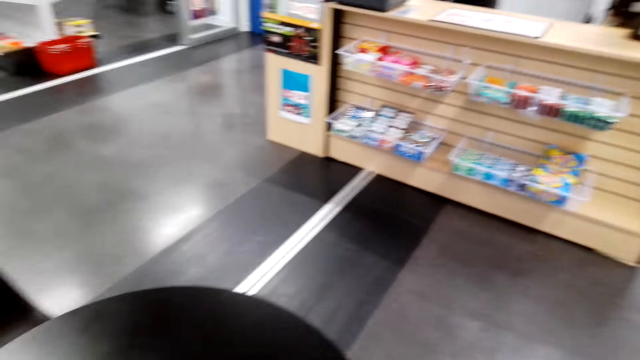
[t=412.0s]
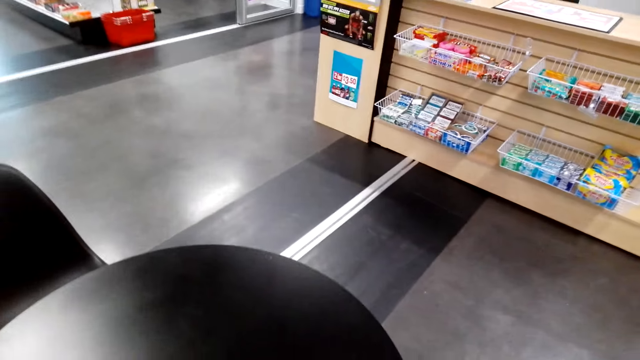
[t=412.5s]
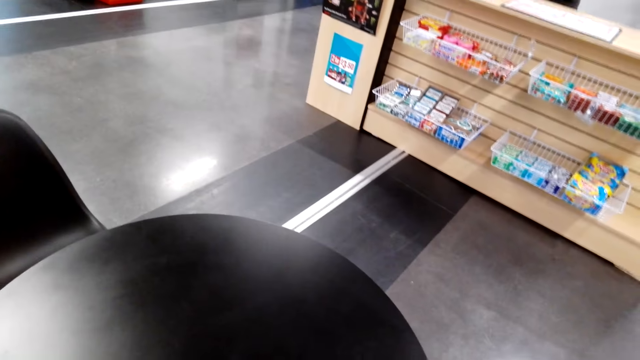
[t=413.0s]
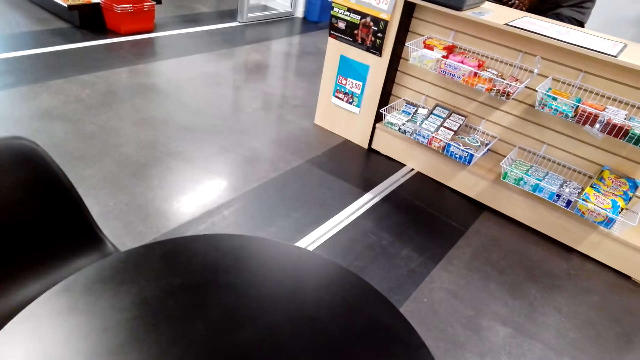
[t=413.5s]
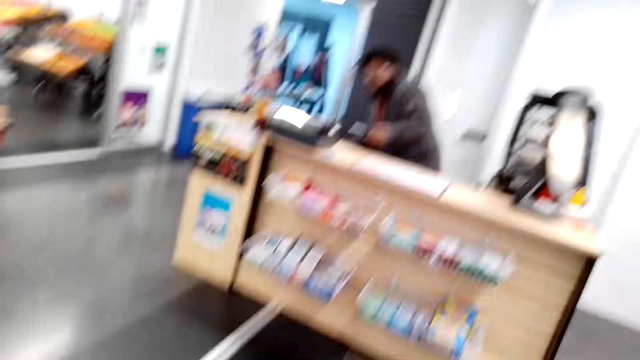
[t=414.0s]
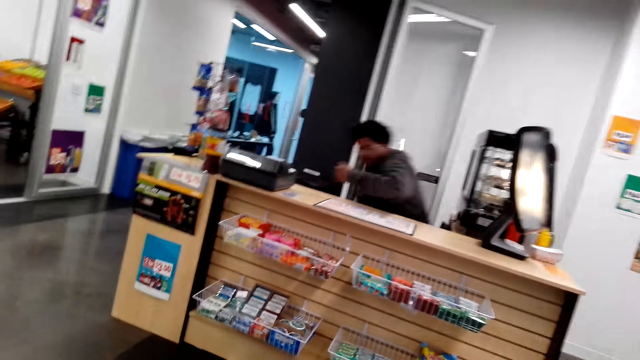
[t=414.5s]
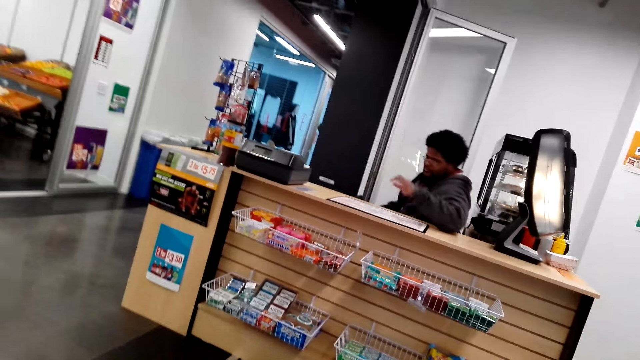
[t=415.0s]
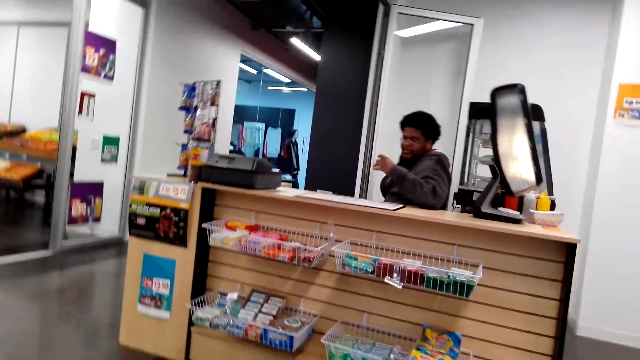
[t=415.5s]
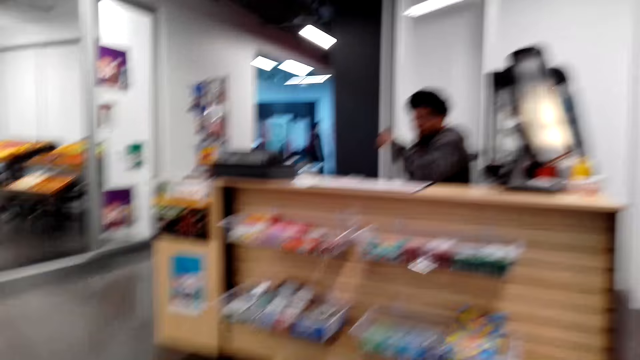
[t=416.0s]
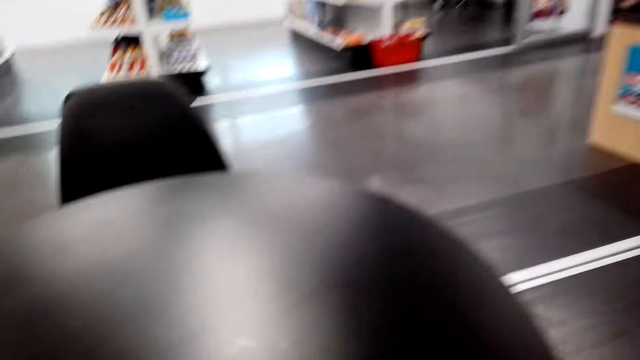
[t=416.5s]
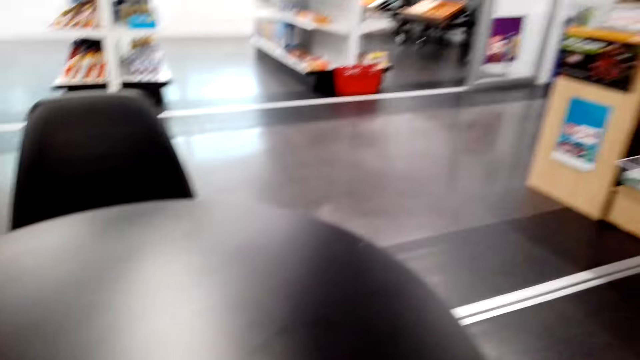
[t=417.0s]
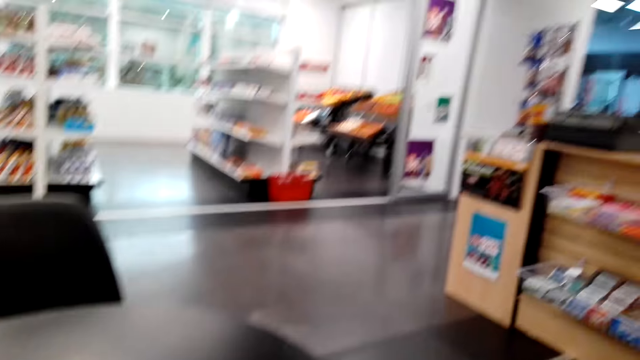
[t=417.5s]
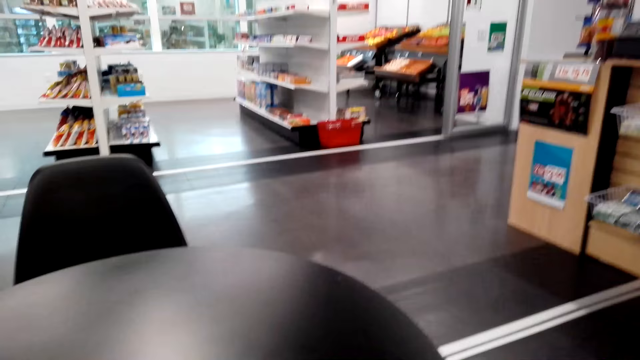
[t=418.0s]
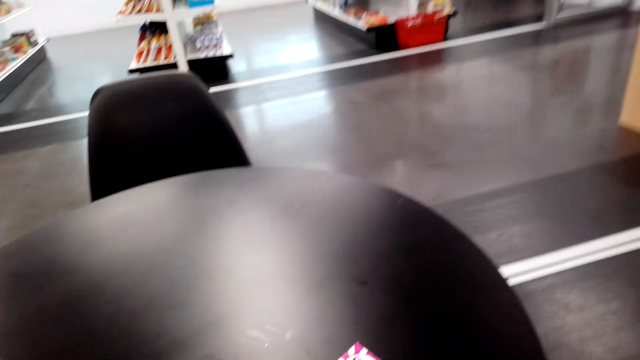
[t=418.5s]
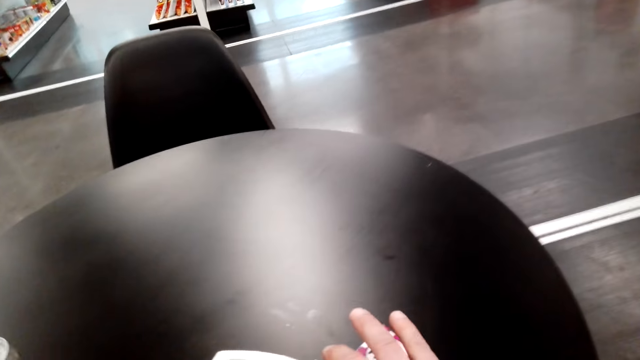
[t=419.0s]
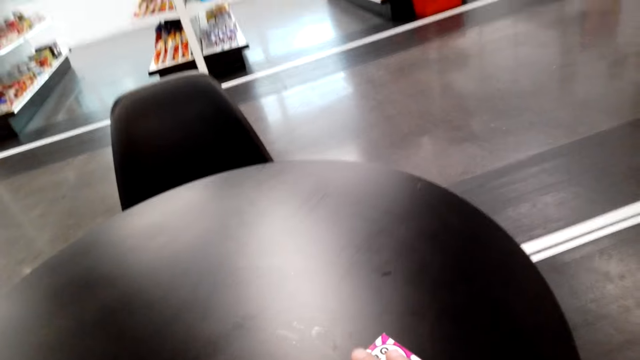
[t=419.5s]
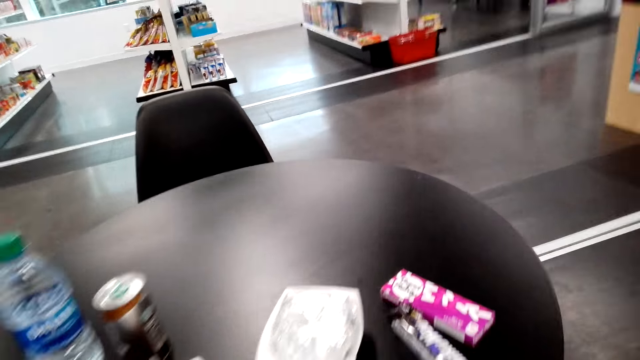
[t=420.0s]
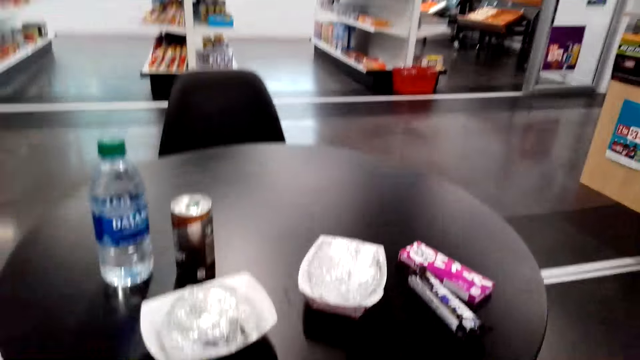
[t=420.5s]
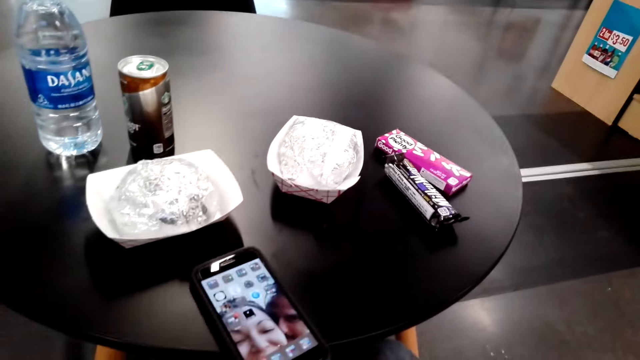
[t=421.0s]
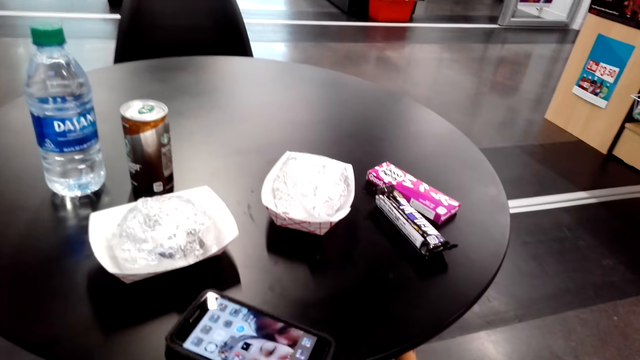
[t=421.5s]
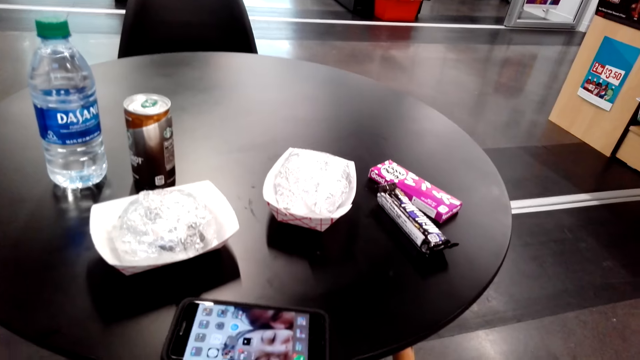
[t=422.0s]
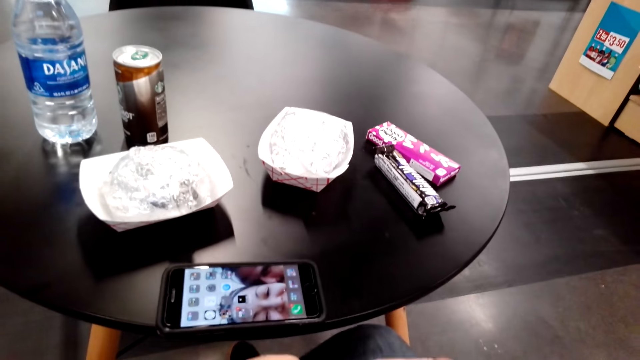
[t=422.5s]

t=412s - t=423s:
A man sits down and hits the counter. The camera wearer picks up a snack.

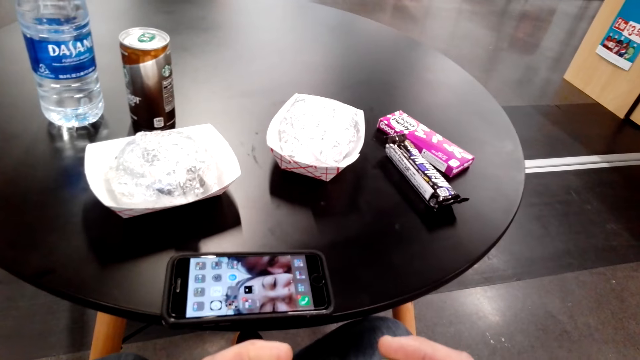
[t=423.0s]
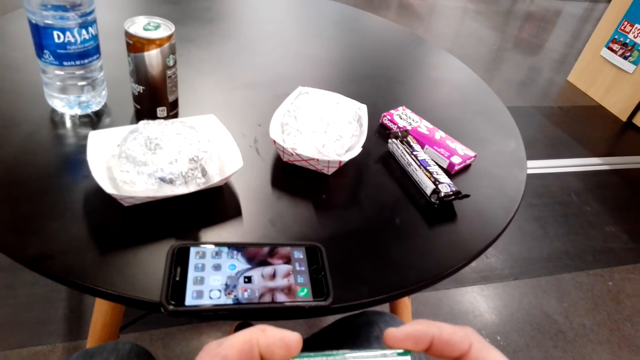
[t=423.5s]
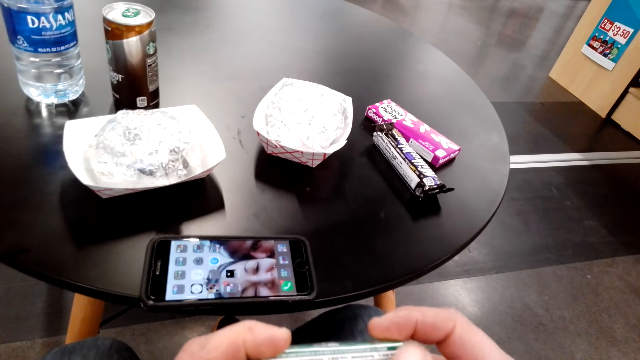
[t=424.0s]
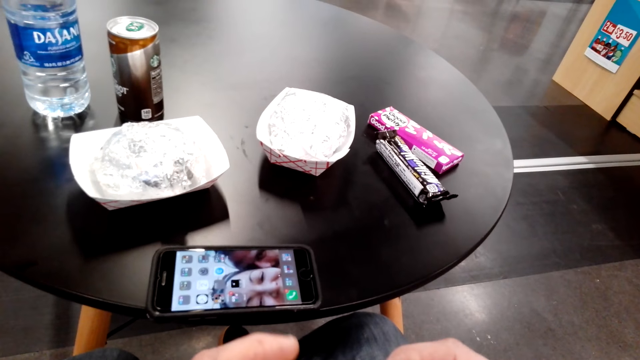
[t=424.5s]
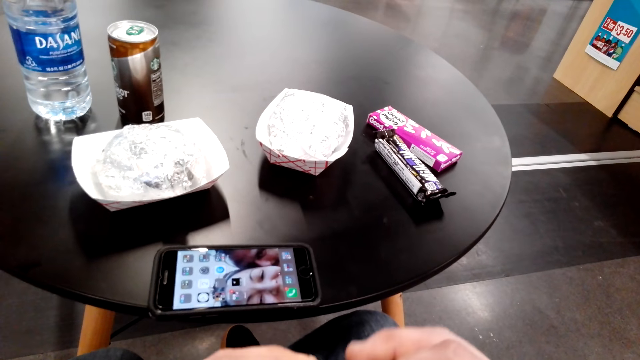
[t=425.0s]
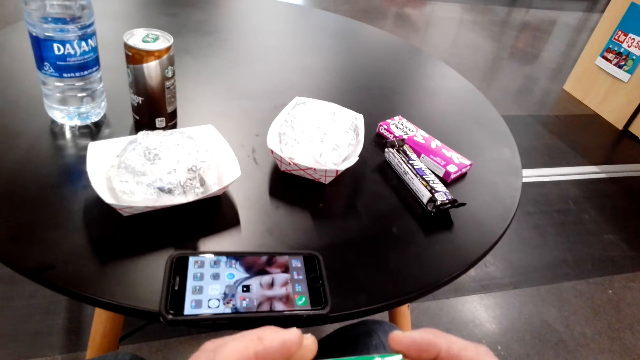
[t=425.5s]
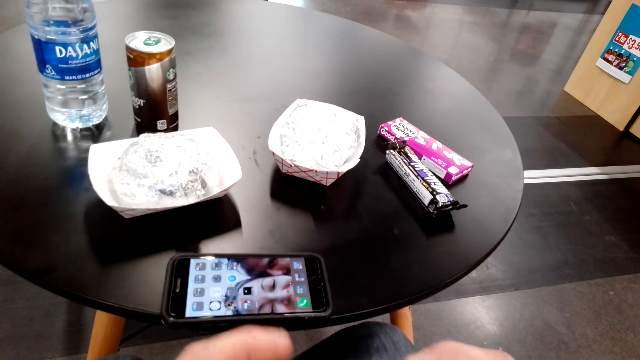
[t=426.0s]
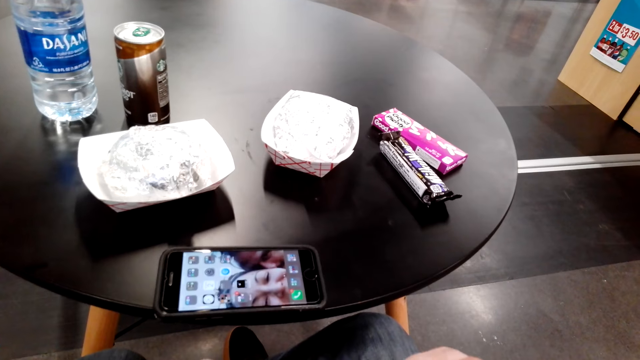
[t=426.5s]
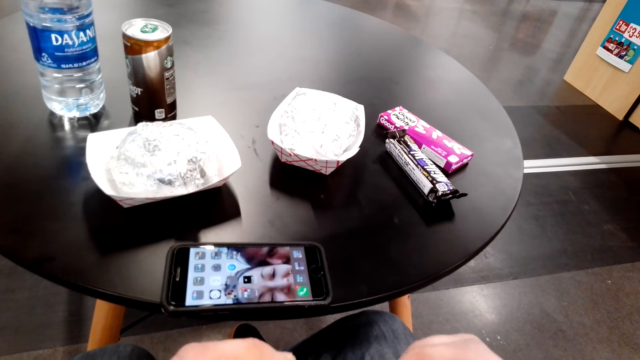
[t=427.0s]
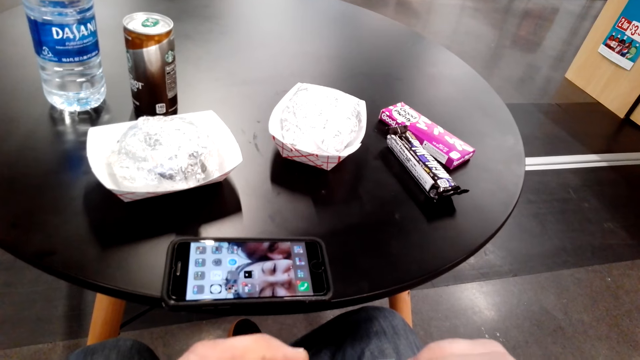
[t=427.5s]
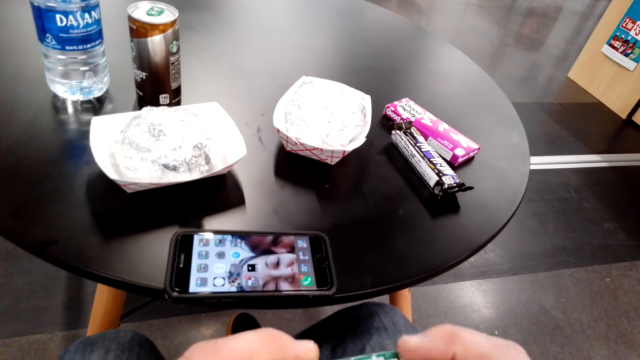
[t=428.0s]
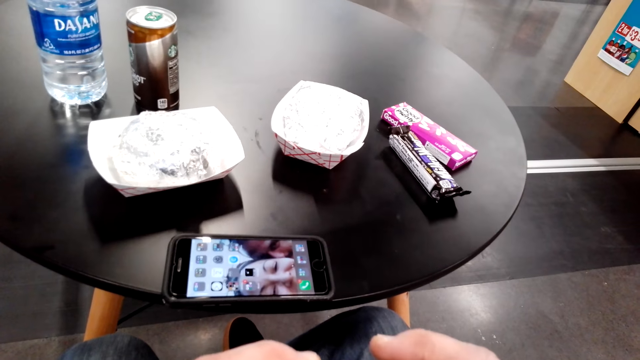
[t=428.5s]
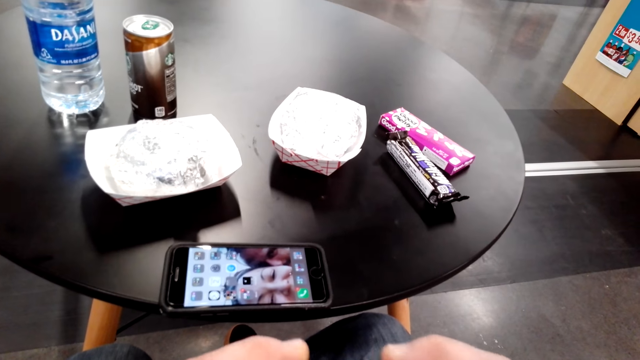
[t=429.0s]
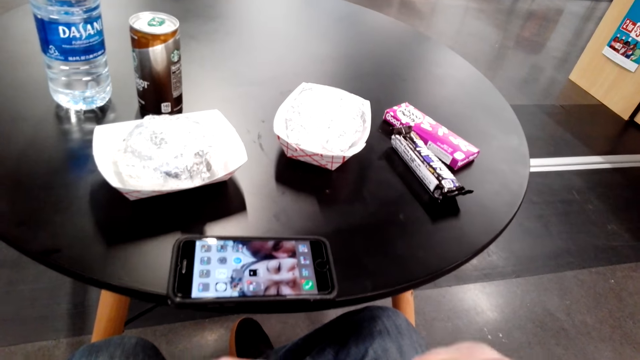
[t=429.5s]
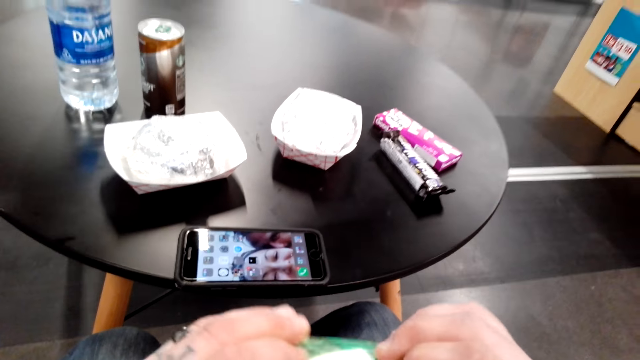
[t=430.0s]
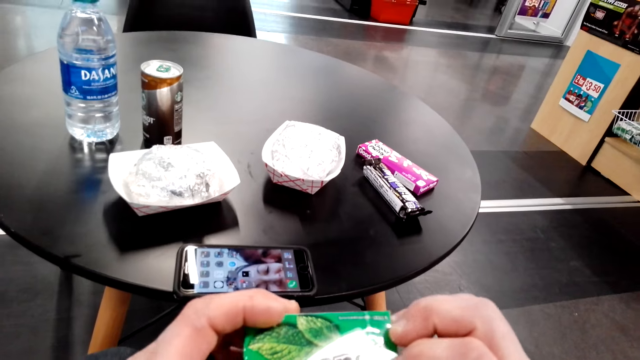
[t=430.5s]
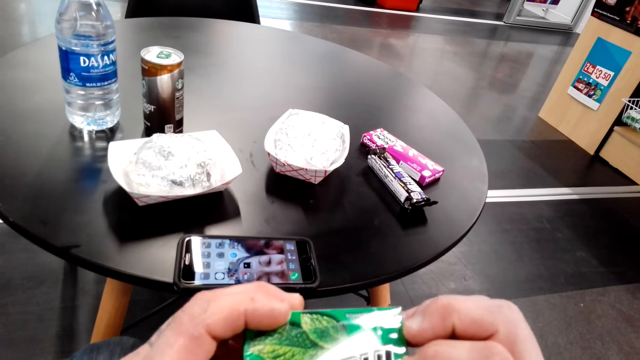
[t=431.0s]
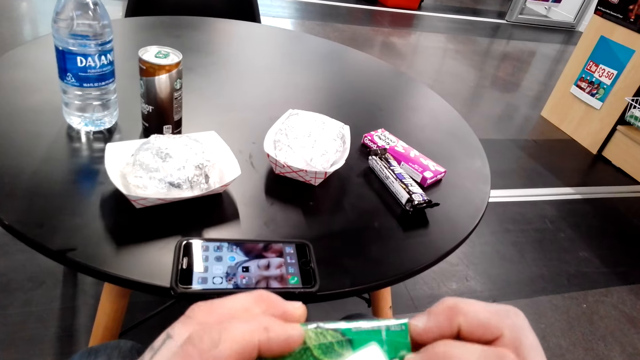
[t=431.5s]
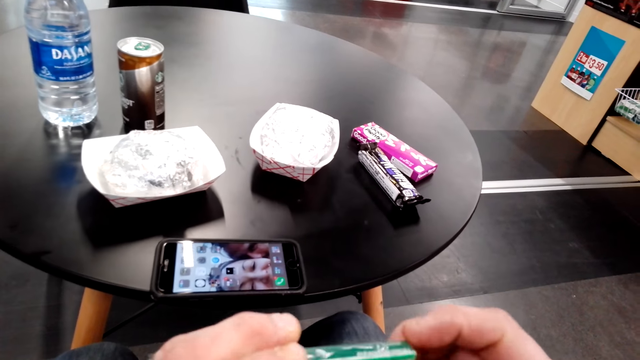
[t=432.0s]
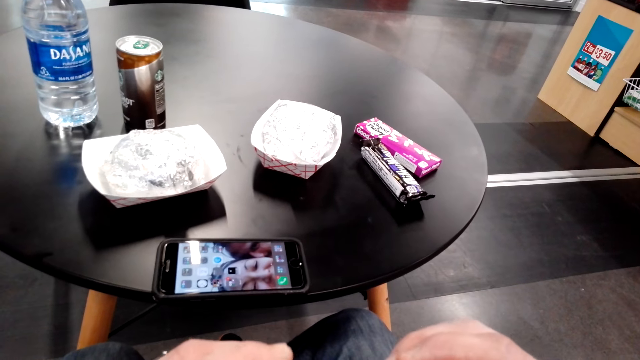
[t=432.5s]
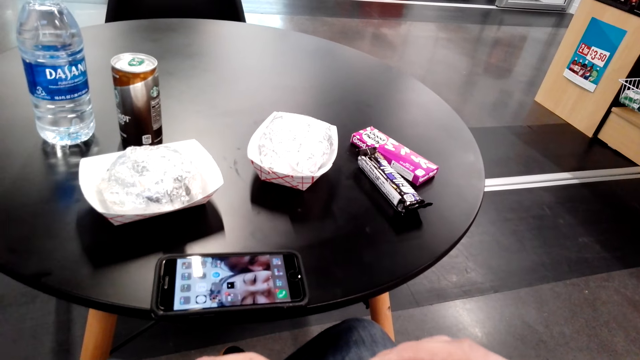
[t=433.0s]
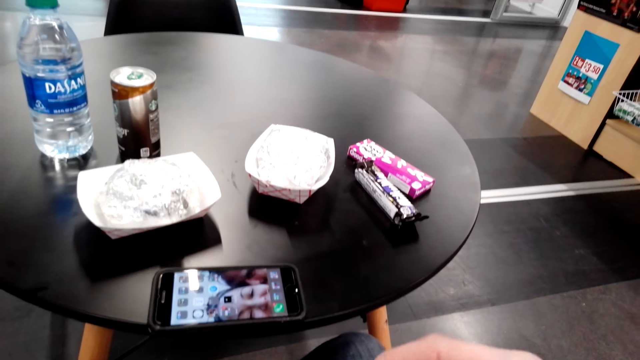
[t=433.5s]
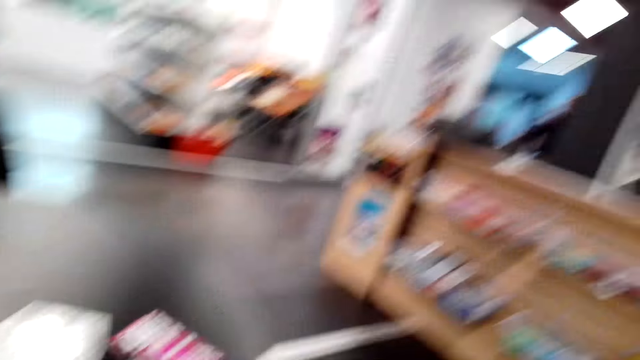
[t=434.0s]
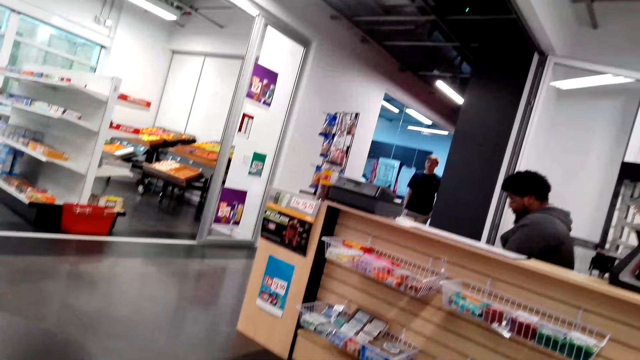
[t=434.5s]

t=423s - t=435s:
The camera wearer opens a snack.
